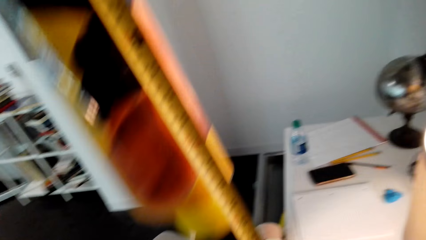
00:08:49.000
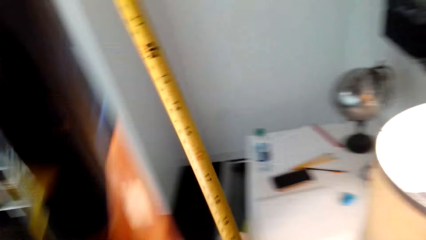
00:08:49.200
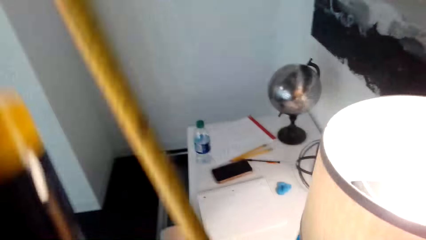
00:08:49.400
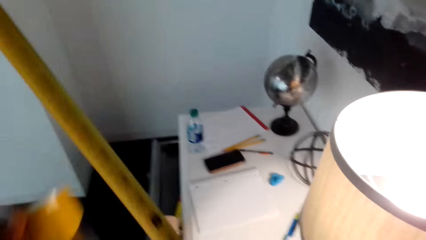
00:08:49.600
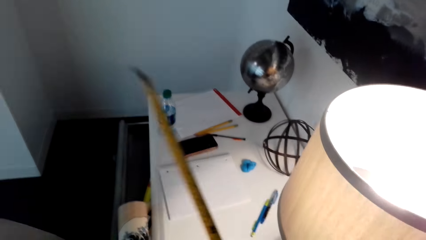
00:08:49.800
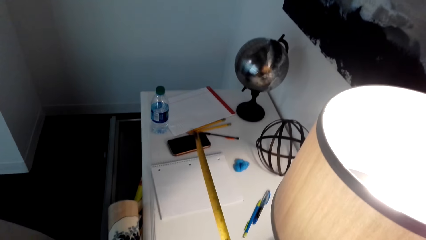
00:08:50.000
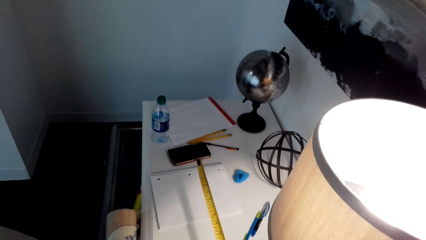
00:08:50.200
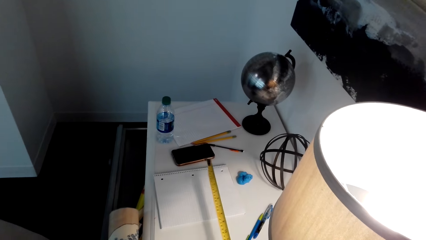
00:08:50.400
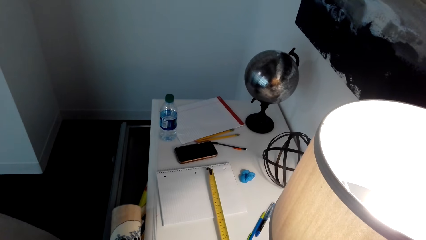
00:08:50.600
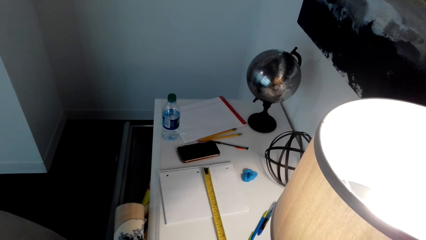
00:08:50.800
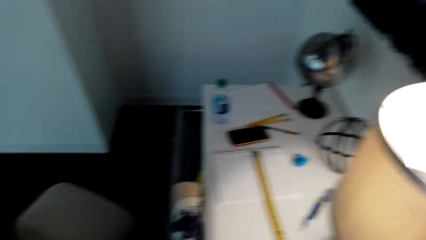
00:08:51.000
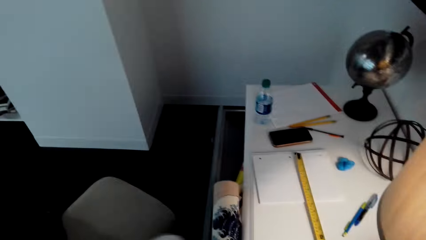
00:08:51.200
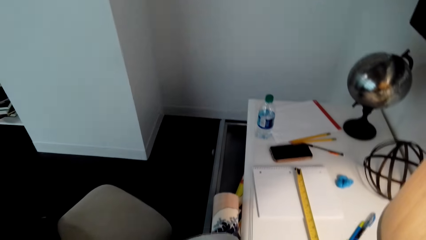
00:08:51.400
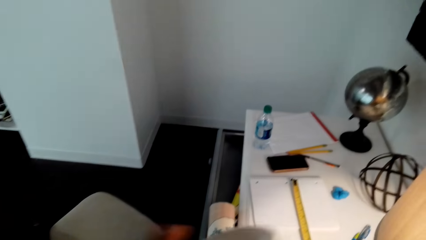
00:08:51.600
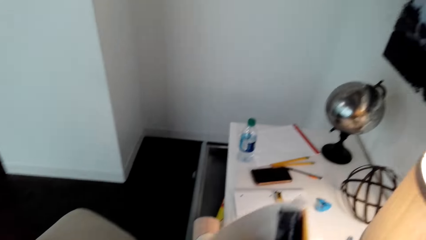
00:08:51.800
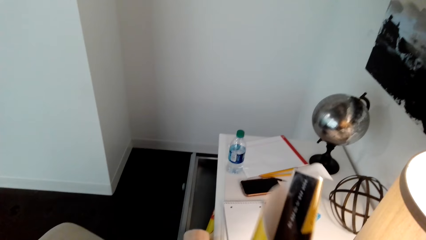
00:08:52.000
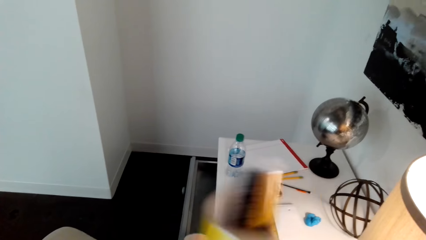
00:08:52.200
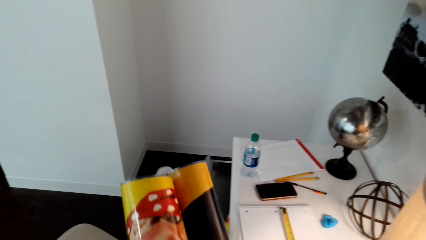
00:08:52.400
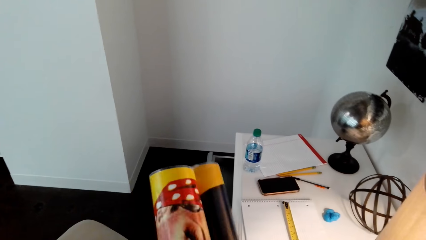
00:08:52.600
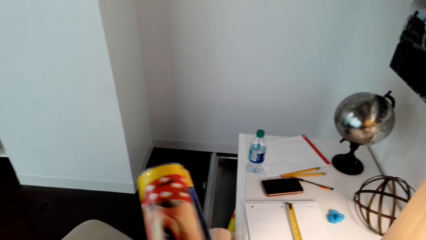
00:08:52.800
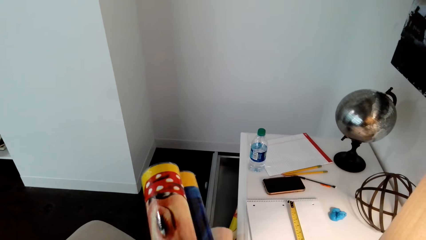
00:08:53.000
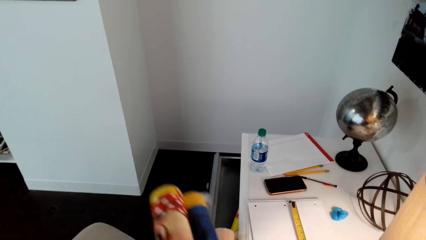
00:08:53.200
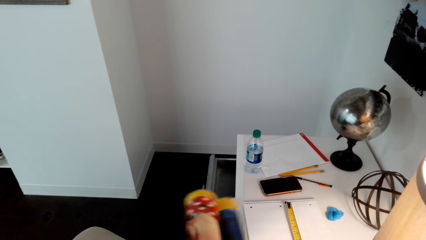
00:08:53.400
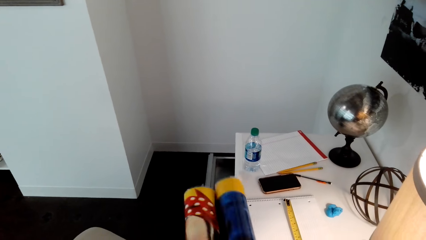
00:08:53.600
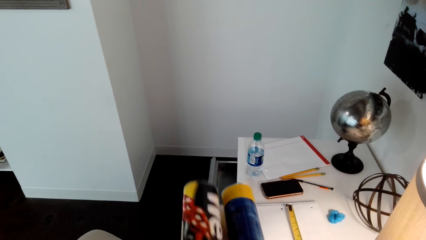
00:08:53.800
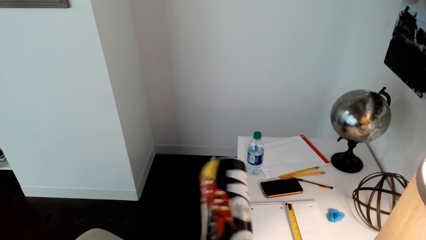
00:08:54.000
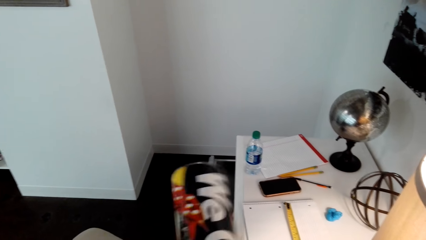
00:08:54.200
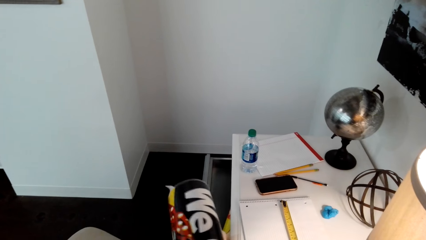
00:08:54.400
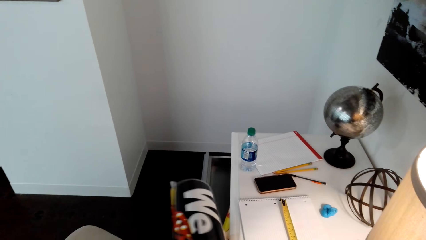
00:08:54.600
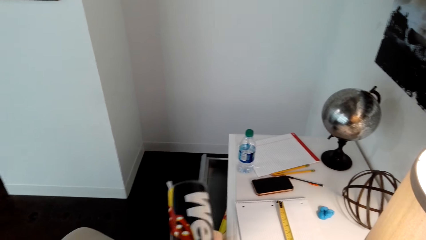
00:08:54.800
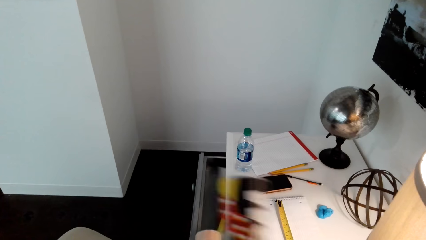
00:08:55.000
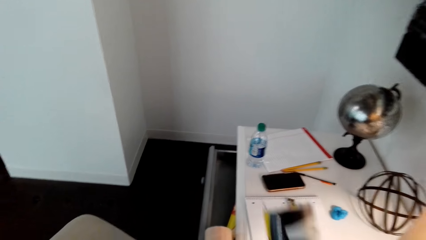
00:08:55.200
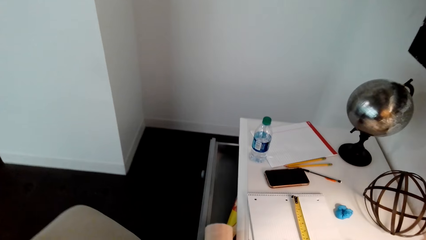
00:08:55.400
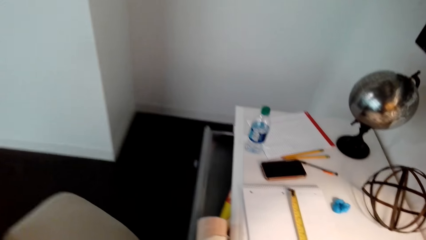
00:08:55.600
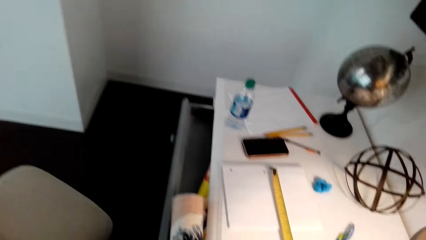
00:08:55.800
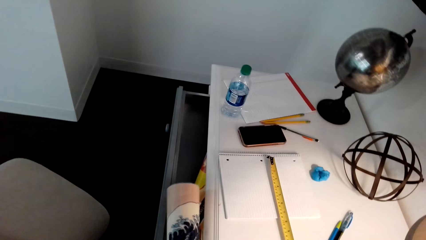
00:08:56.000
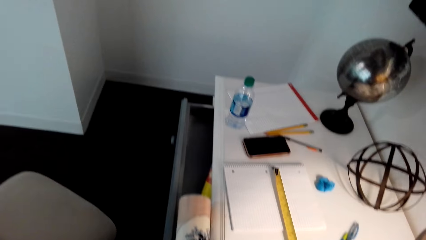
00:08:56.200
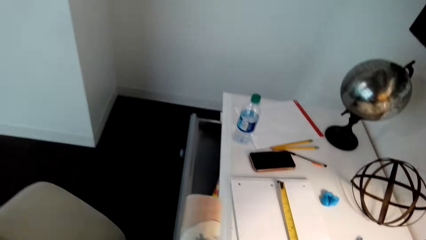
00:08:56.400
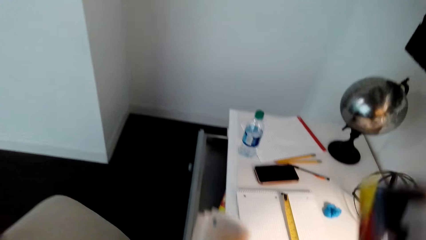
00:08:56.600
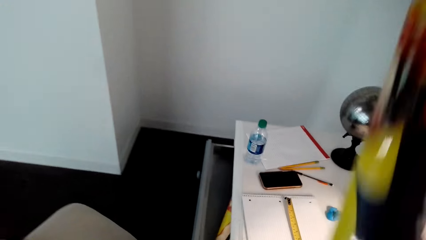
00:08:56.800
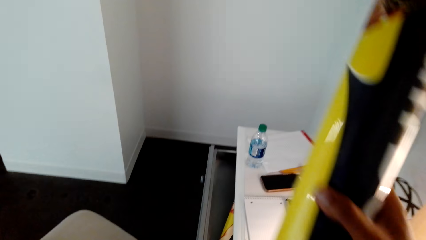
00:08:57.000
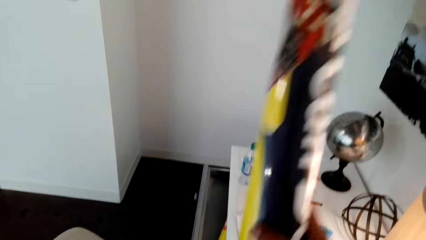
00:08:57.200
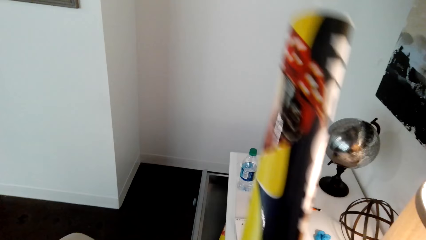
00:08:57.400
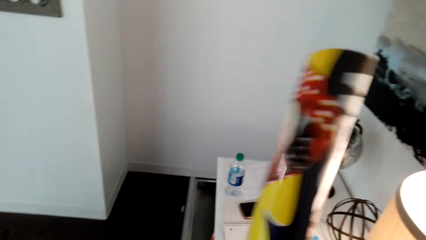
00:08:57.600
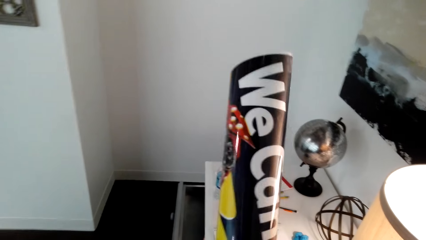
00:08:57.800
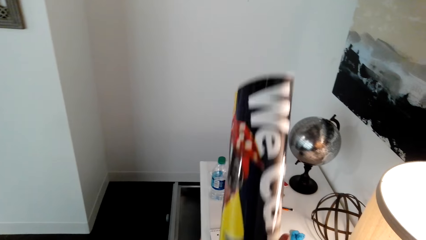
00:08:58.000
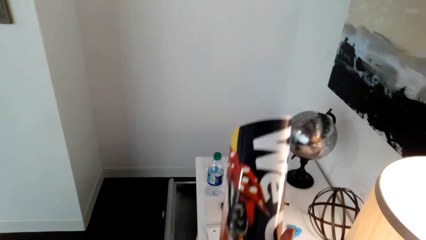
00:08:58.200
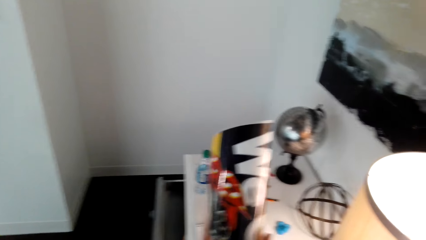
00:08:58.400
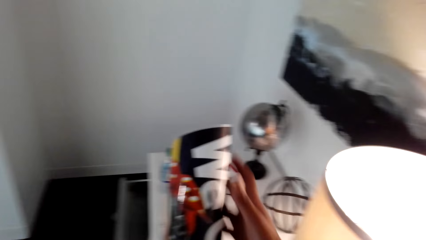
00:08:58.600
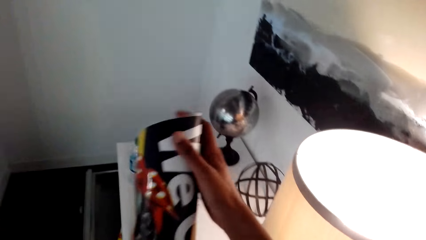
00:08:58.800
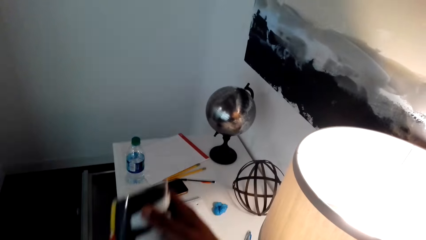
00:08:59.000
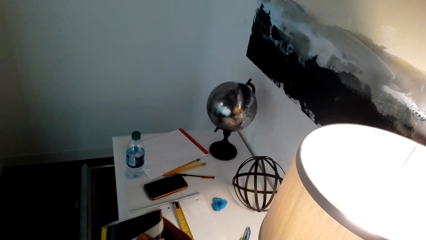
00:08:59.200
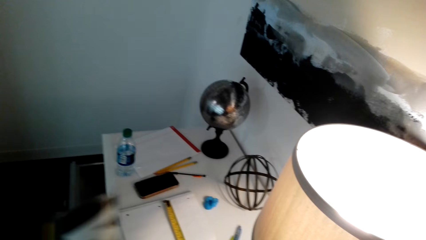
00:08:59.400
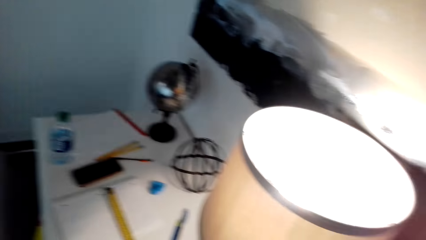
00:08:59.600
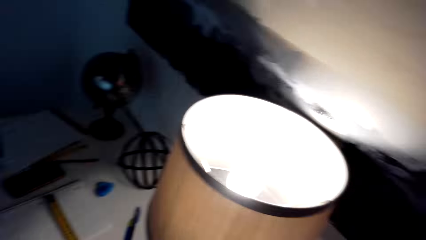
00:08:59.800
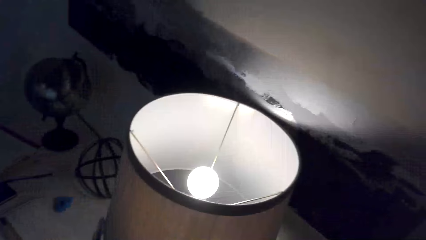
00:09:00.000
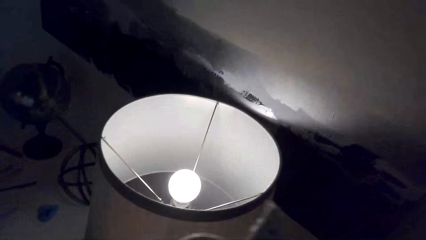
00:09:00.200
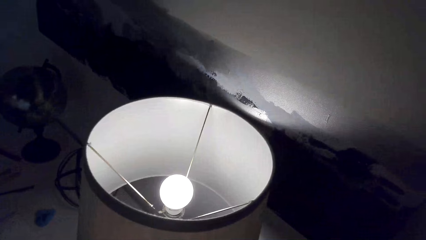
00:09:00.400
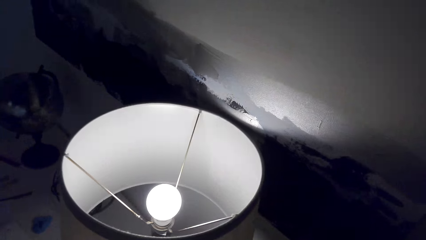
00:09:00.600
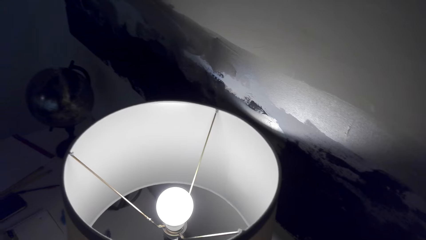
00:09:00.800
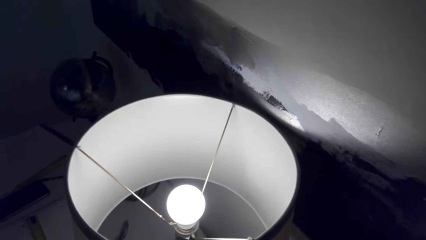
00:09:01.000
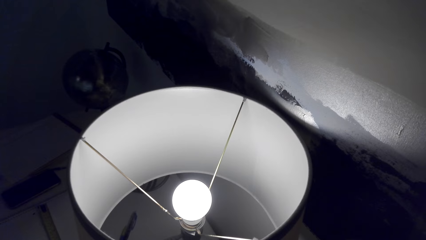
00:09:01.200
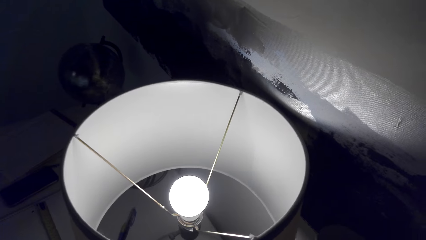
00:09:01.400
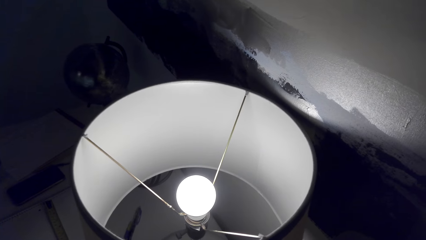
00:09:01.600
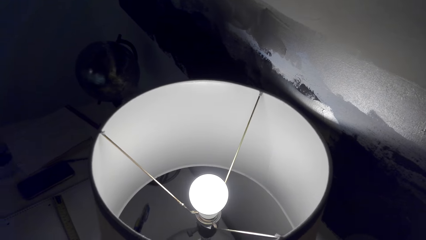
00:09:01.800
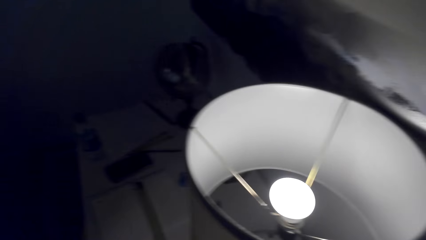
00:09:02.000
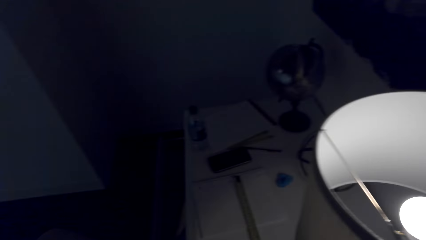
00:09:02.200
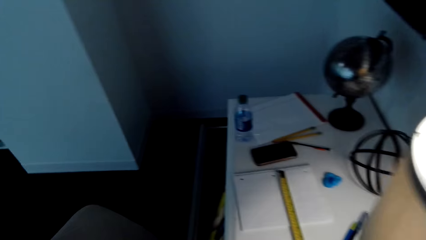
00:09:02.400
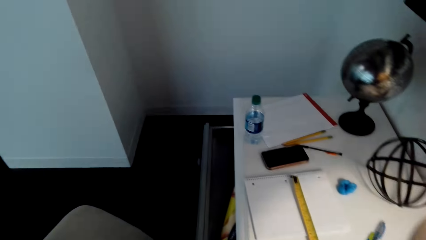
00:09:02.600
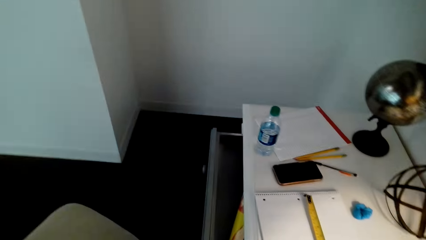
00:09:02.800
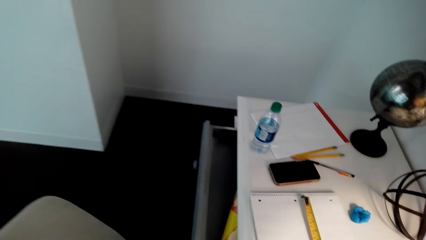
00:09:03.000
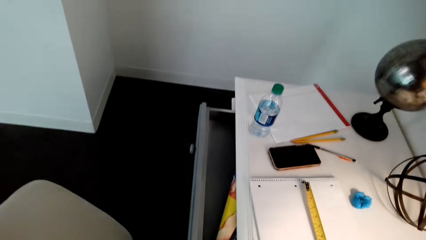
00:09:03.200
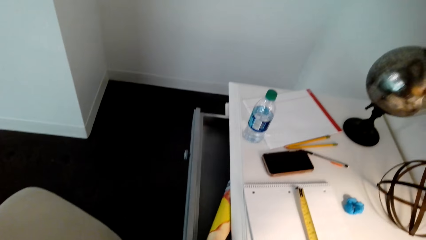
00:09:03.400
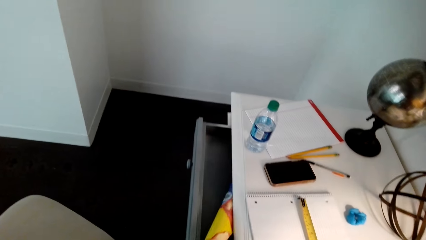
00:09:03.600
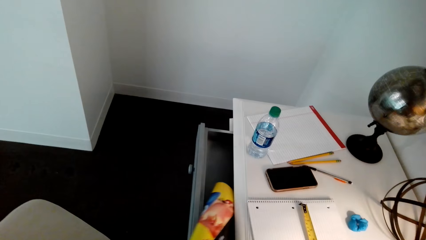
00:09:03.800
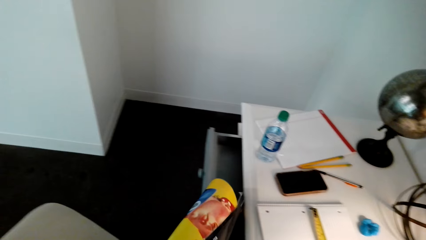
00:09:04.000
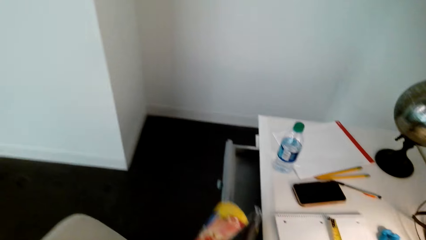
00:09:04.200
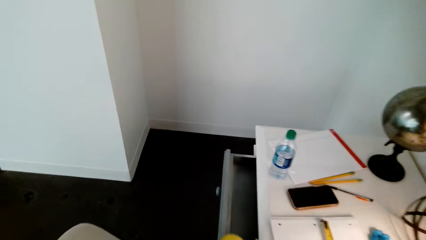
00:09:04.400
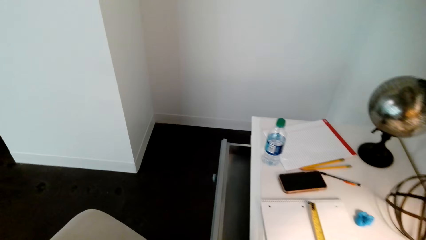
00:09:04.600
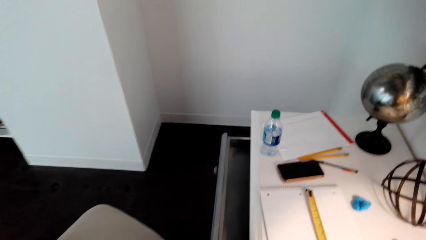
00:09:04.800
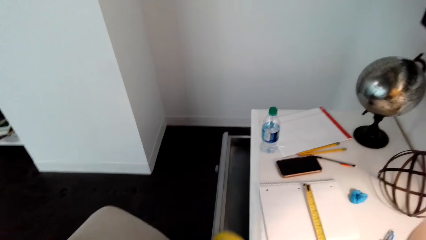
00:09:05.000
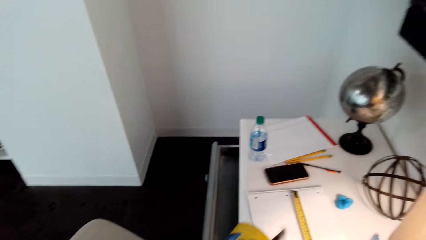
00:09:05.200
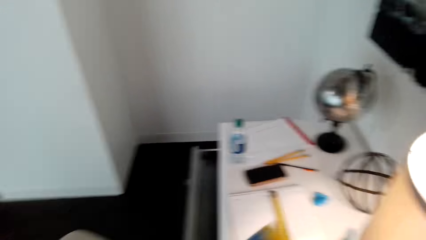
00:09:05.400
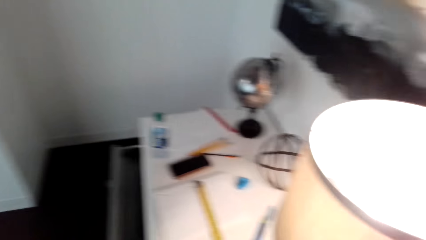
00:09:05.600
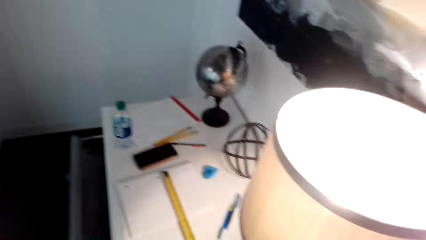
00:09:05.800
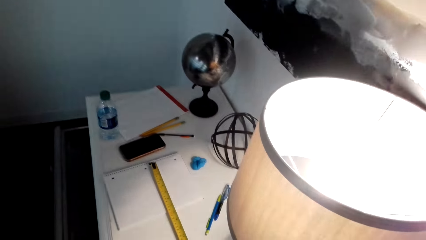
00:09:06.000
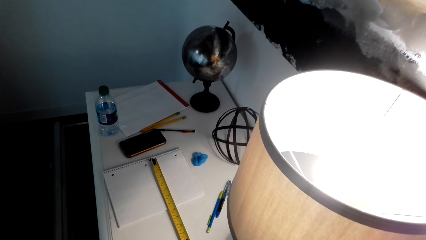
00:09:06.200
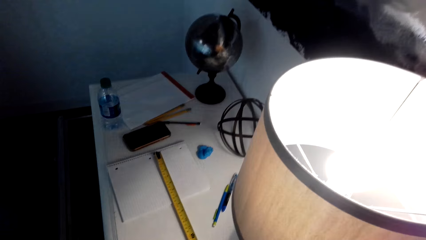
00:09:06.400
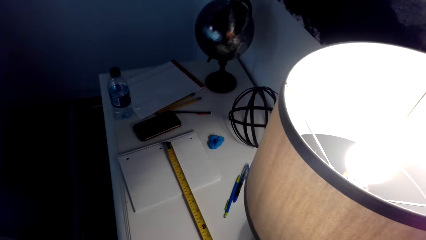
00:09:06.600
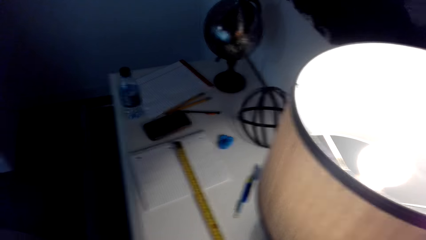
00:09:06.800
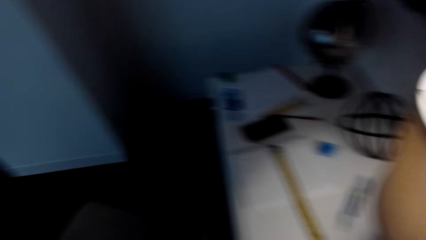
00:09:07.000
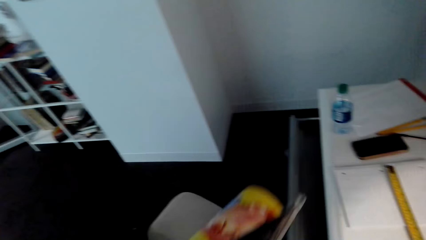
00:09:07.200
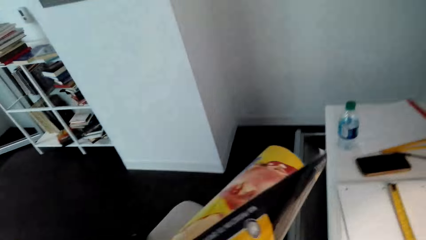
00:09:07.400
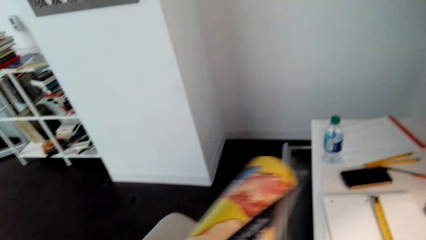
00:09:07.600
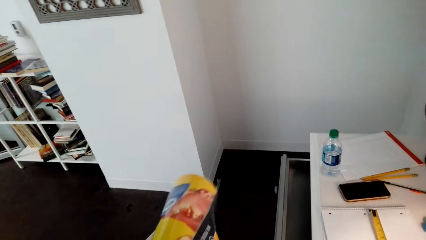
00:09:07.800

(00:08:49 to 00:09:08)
The camera wearer puts the measuring tape on the table. They fold the wall art. They put the wall art aside. They put the wall art on the desk. They pick a wall art from the drawer.
